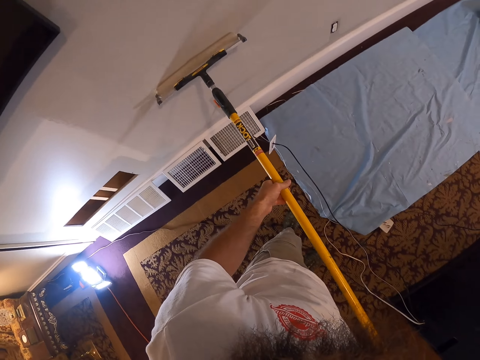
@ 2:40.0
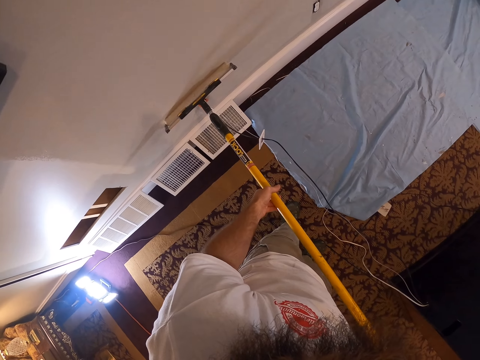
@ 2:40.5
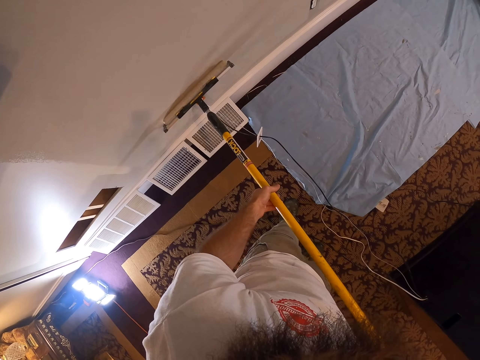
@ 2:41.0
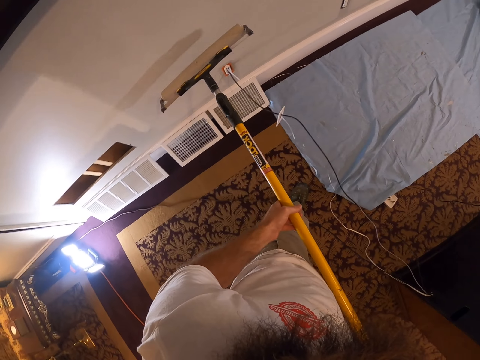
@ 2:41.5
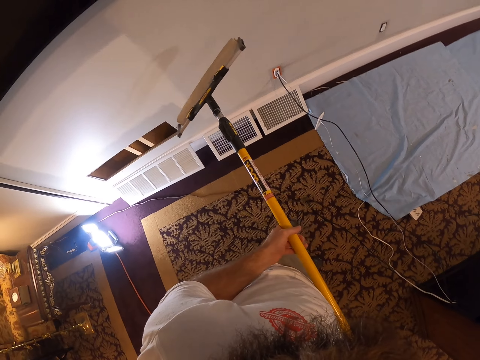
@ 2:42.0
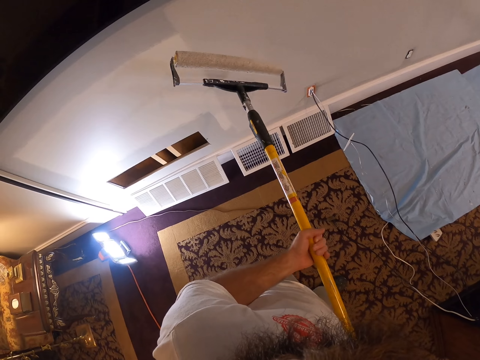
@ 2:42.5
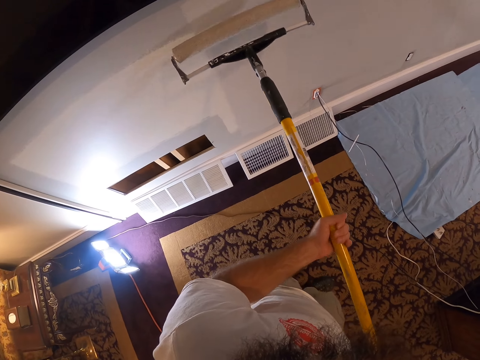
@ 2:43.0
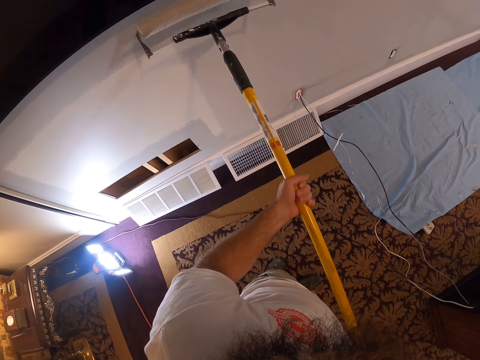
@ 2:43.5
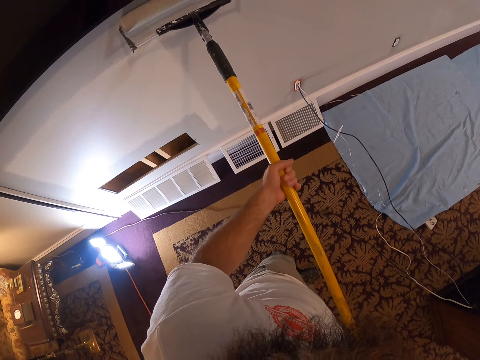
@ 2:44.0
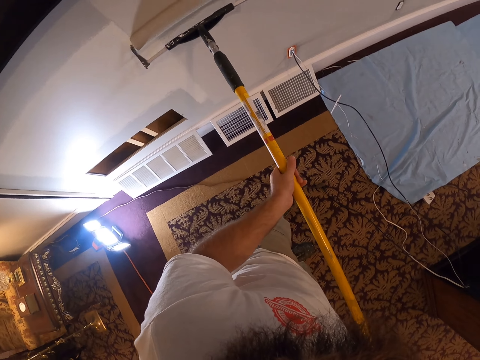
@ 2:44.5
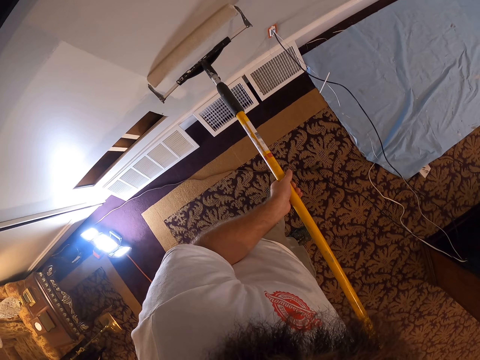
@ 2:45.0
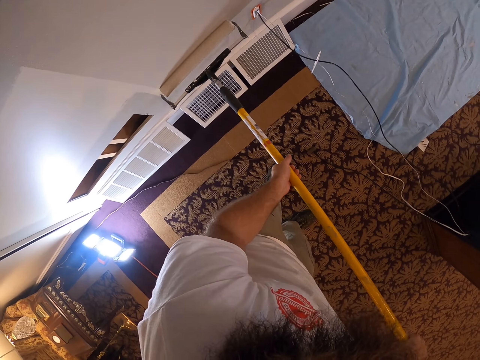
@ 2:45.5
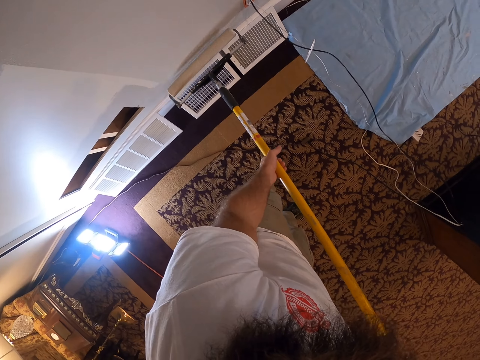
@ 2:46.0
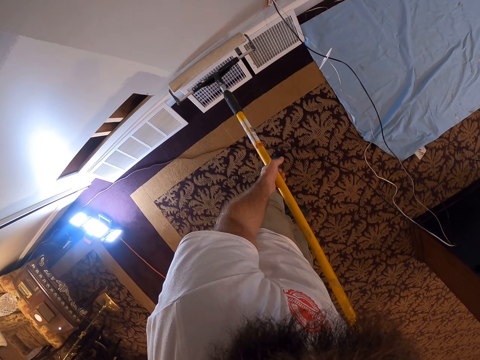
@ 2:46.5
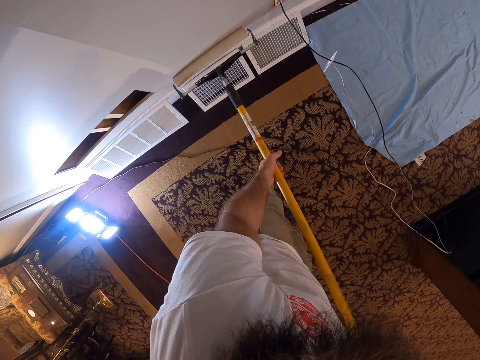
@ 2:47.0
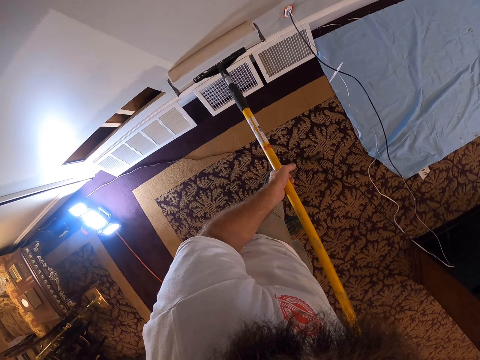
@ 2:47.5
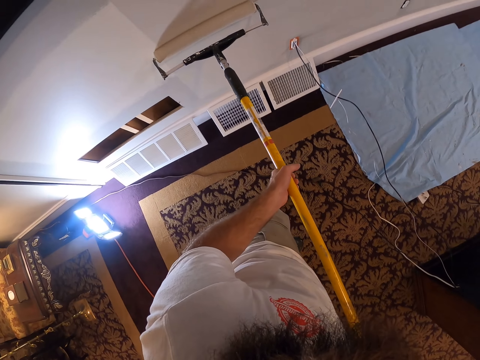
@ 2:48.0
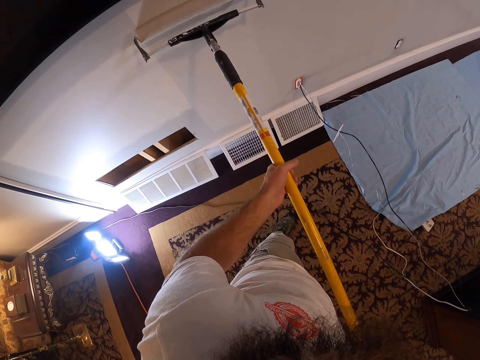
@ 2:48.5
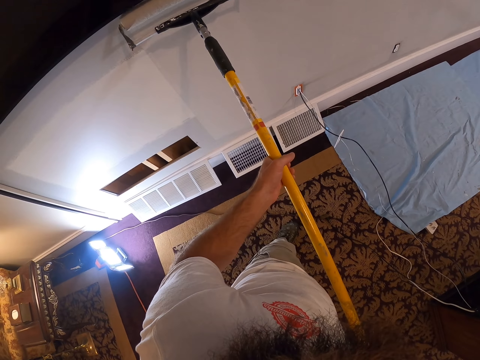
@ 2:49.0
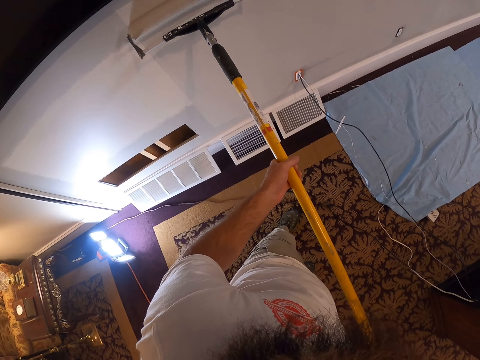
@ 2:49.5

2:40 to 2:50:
The camera wearer twists the paint roller in both hands. He flips the roller. He paints the wall with the paint roller in both hands.

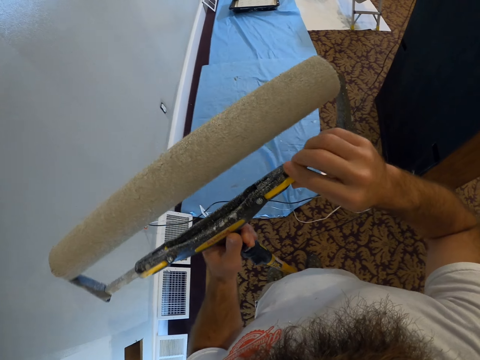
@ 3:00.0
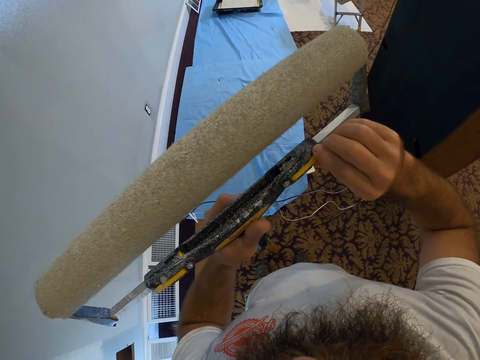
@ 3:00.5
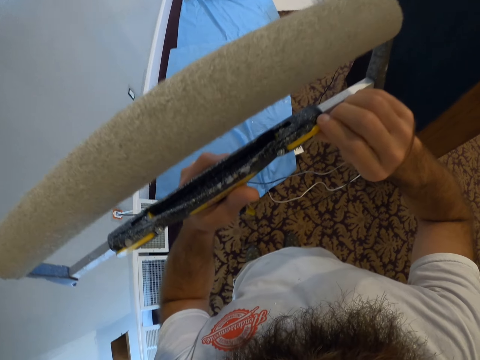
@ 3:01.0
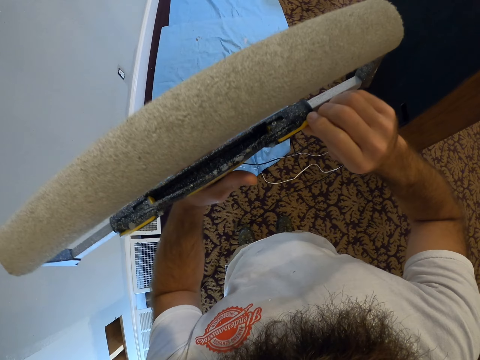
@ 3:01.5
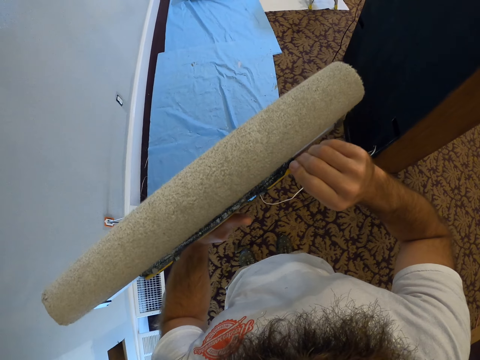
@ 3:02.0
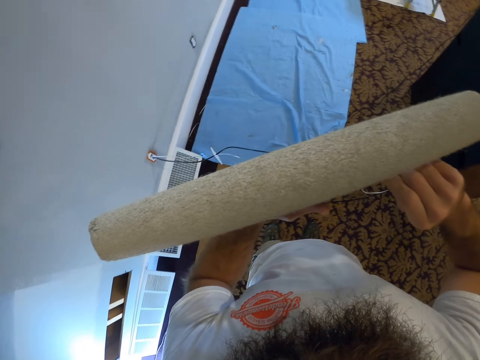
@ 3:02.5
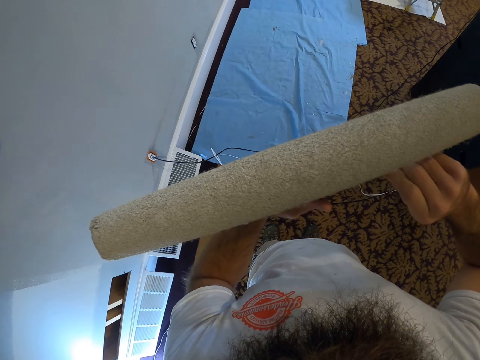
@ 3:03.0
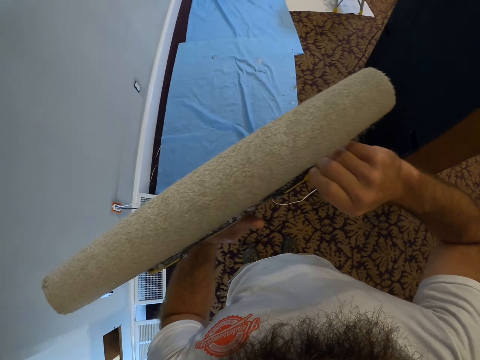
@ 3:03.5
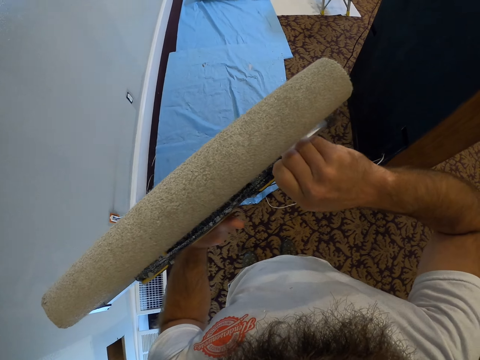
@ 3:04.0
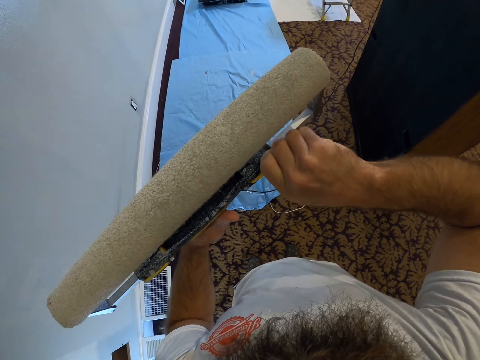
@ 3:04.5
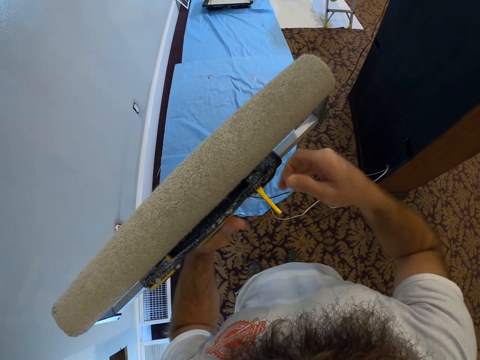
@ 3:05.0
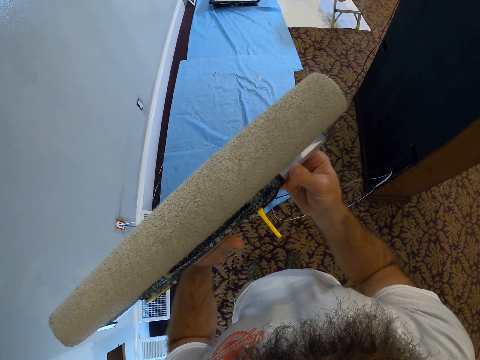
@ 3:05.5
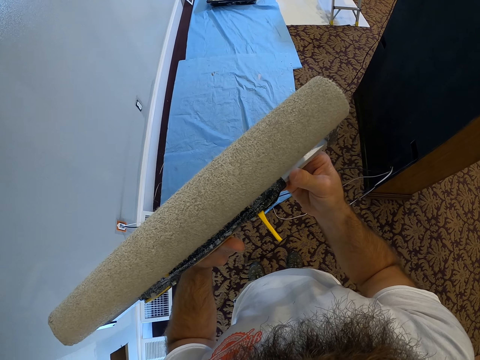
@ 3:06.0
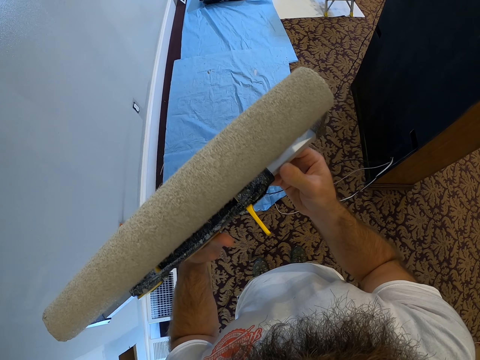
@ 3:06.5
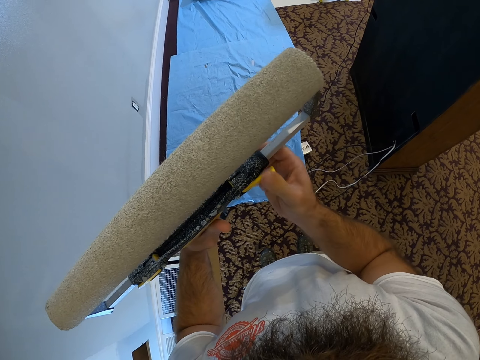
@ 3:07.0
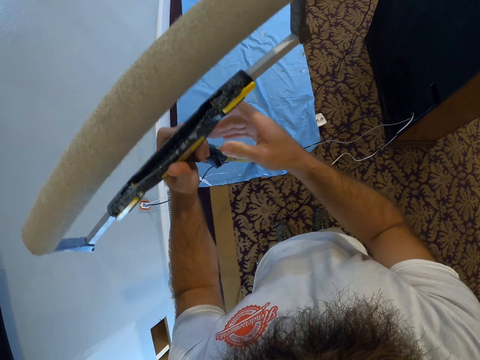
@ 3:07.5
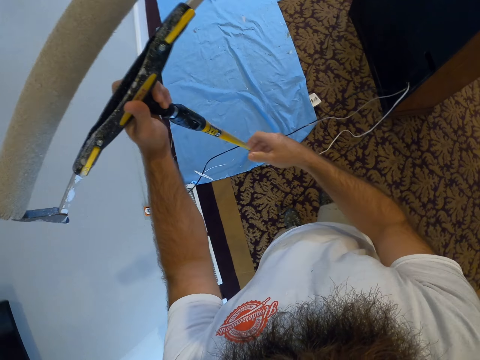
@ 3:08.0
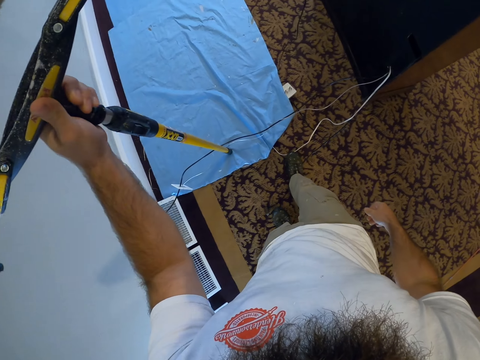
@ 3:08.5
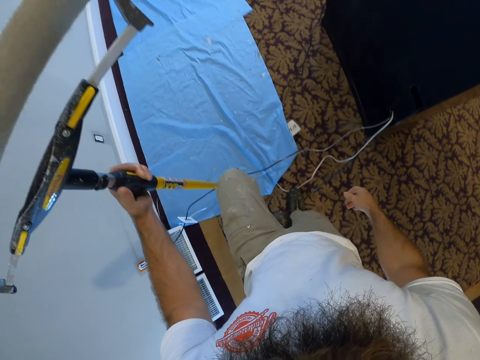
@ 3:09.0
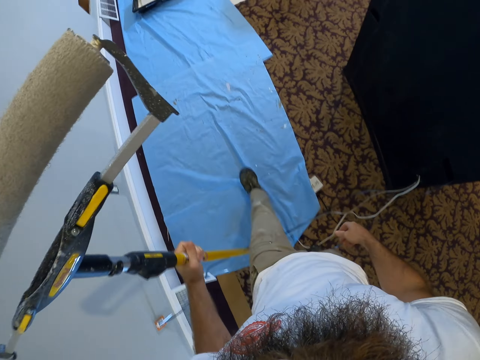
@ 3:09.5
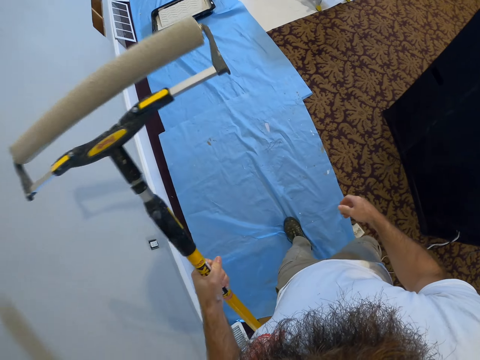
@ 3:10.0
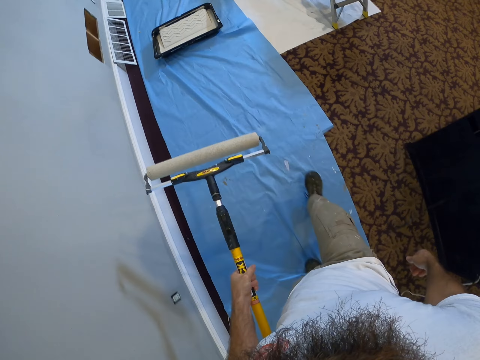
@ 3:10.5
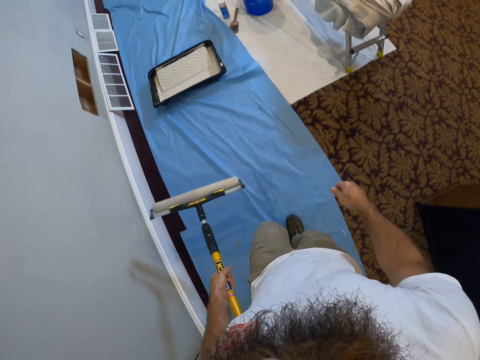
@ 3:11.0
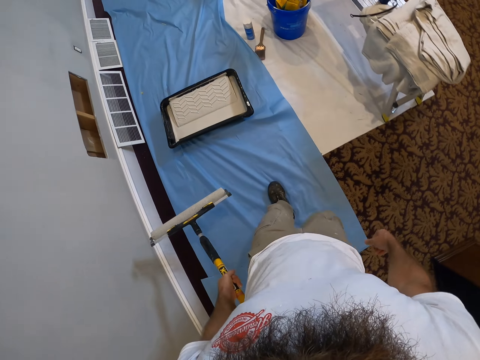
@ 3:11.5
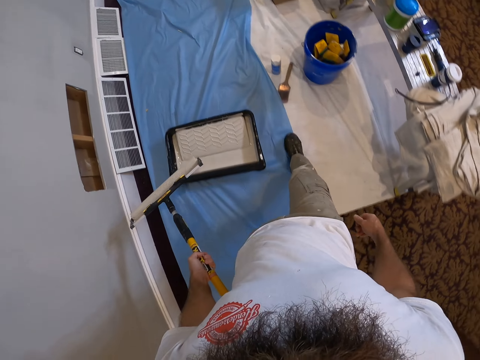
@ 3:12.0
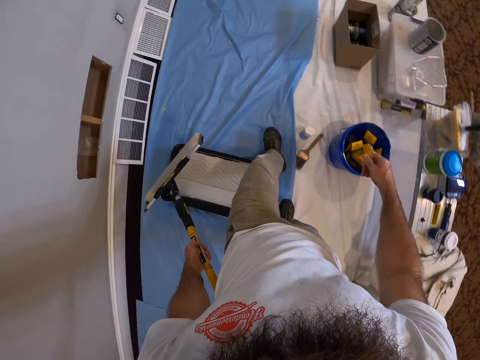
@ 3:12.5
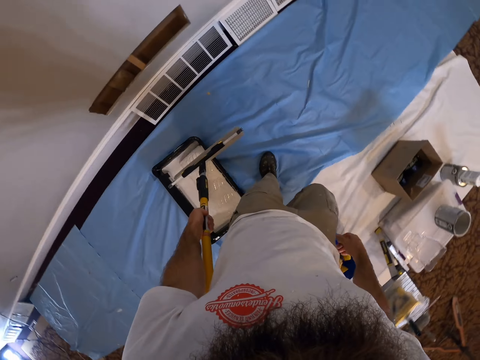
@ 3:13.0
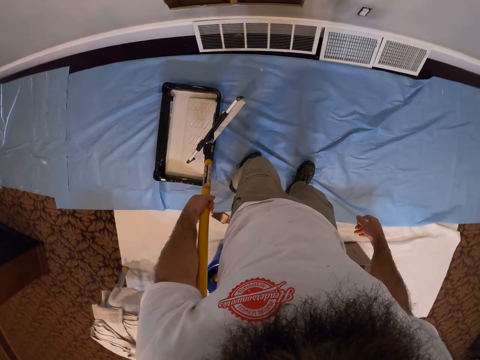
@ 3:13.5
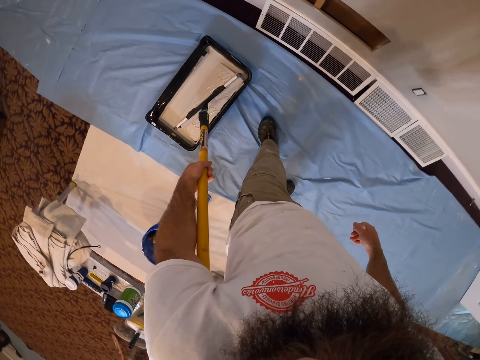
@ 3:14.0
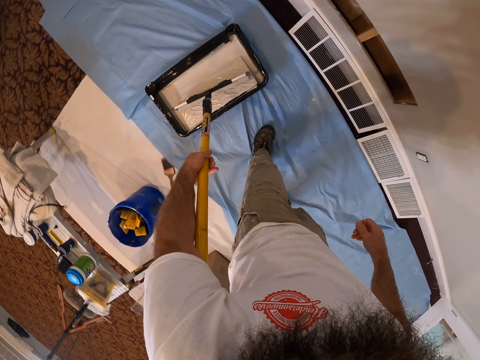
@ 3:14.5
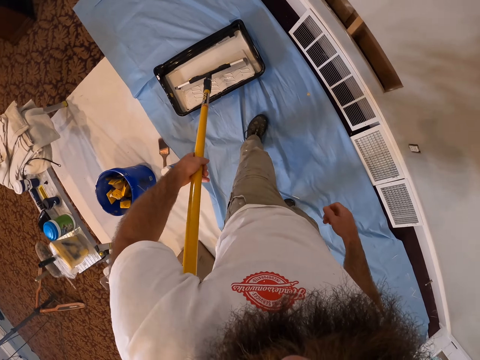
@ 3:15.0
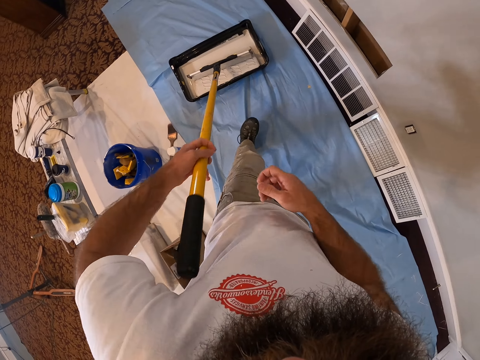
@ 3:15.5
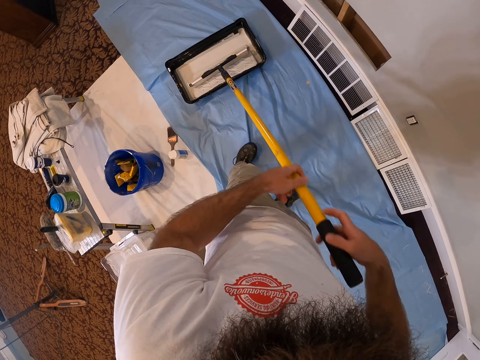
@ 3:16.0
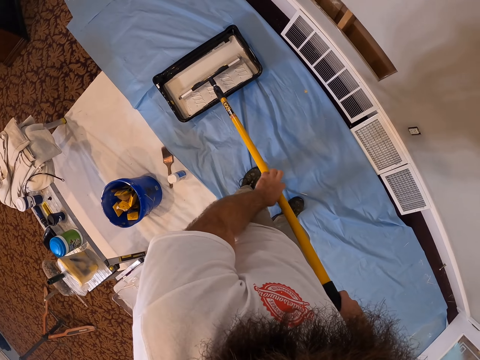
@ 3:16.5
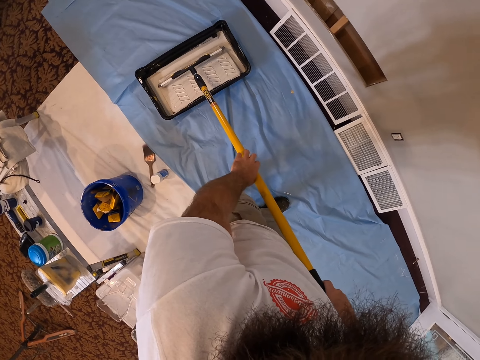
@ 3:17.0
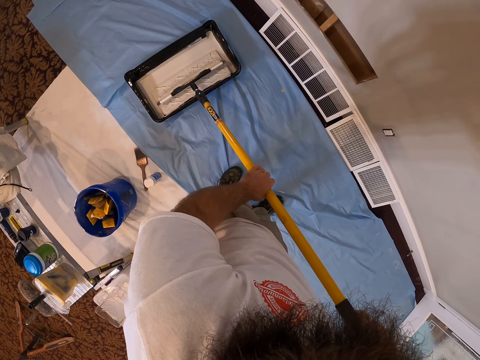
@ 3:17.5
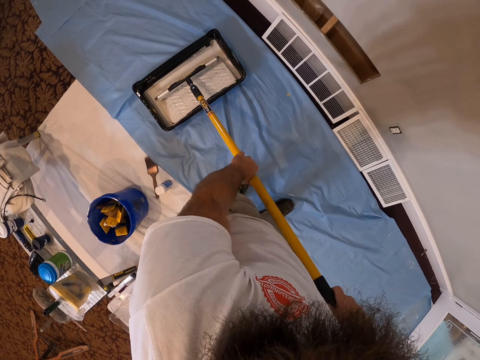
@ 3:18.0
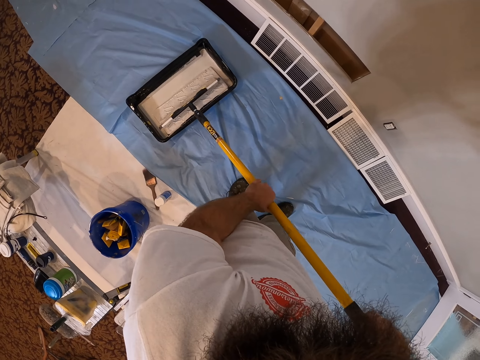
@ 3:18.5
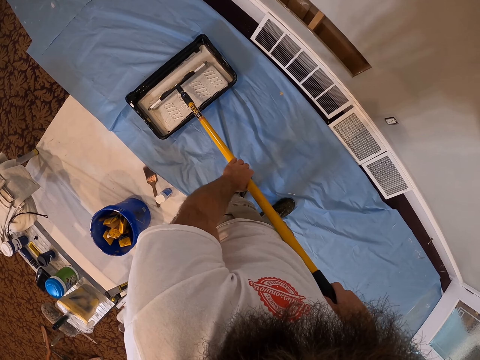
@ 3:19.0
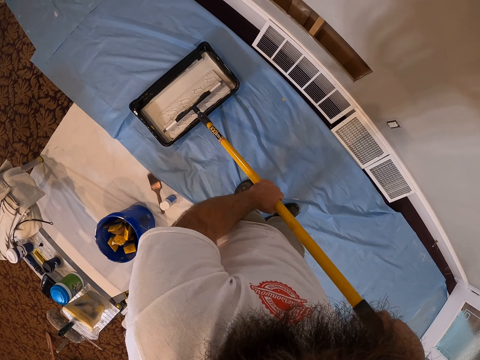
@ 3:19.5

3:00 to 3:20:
The camera wearer adjusts a knob on the paint roller with his right hand. He carries the roller. He places the paint roller in the paint tray with his left hand. He rolls the paint roller in the paint tray with both hands.
